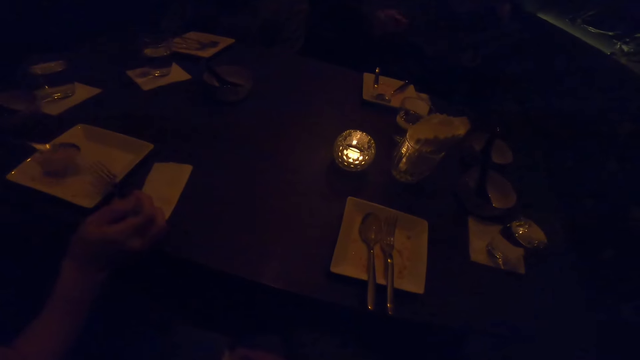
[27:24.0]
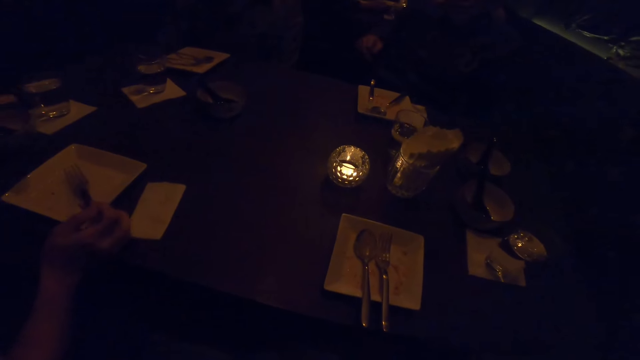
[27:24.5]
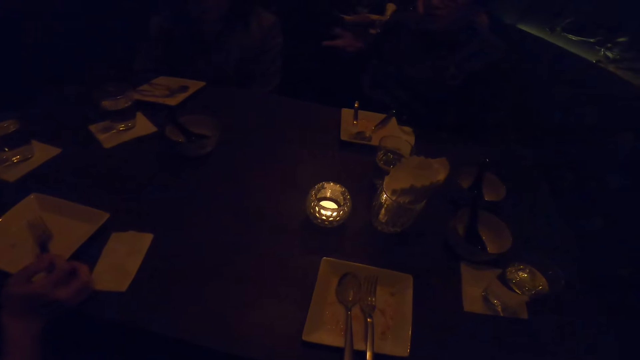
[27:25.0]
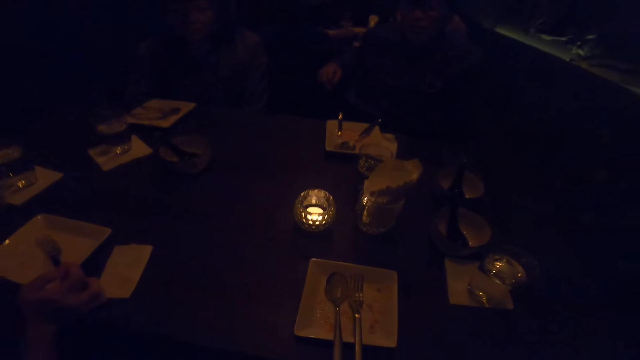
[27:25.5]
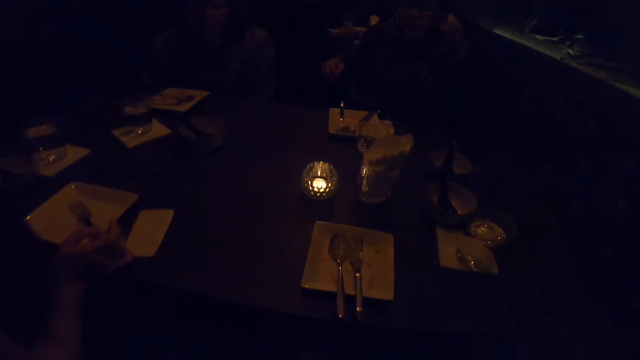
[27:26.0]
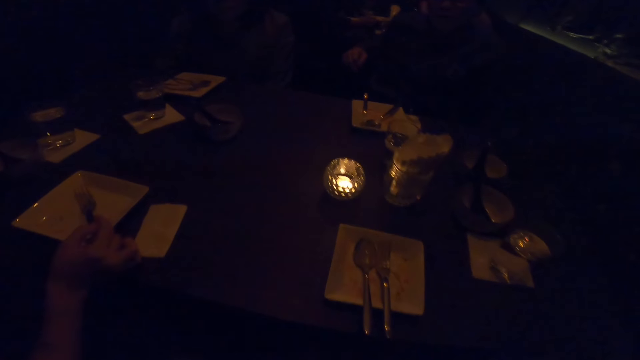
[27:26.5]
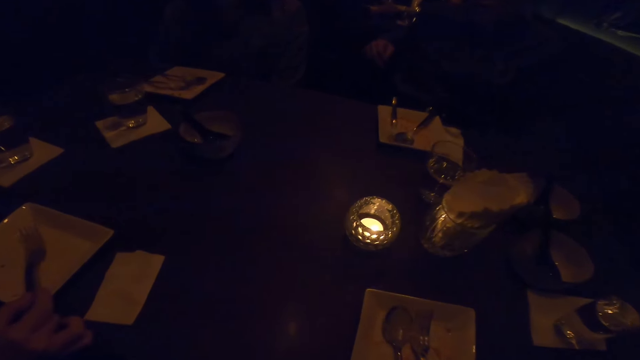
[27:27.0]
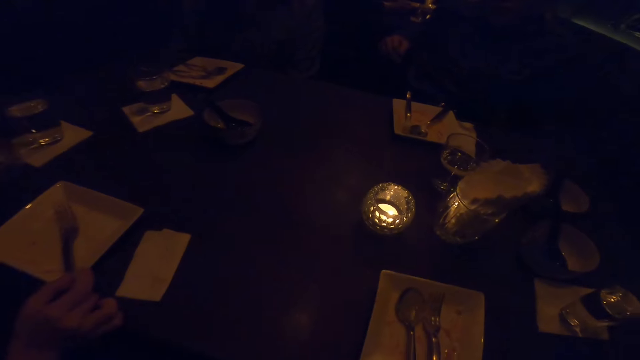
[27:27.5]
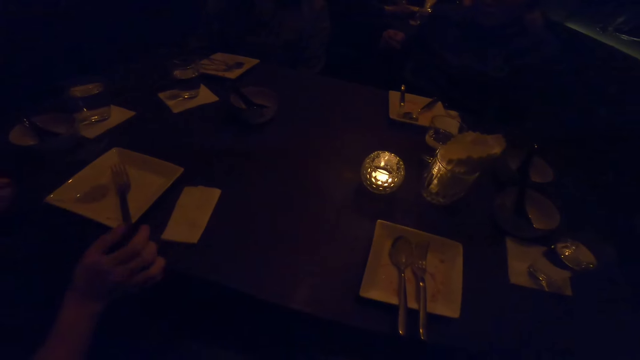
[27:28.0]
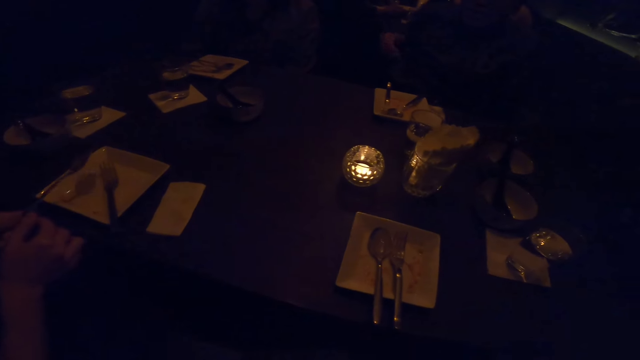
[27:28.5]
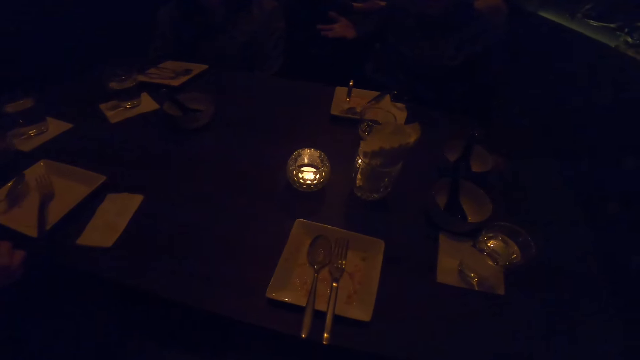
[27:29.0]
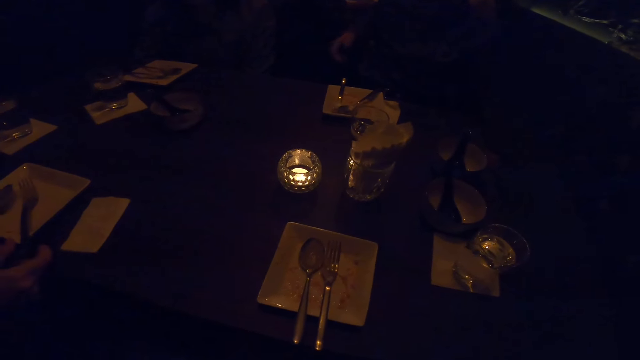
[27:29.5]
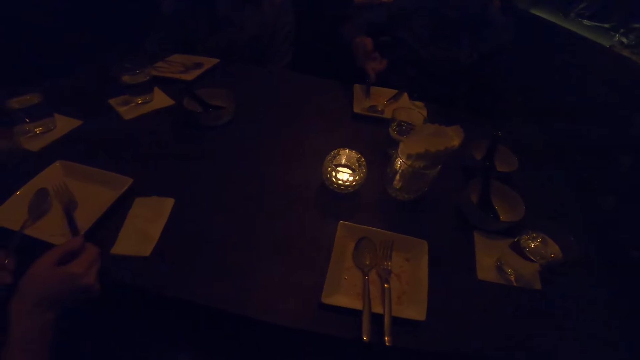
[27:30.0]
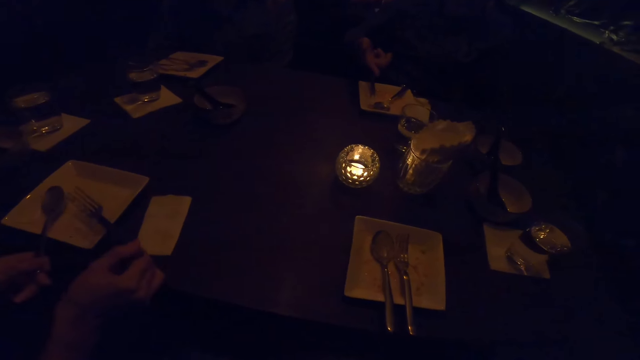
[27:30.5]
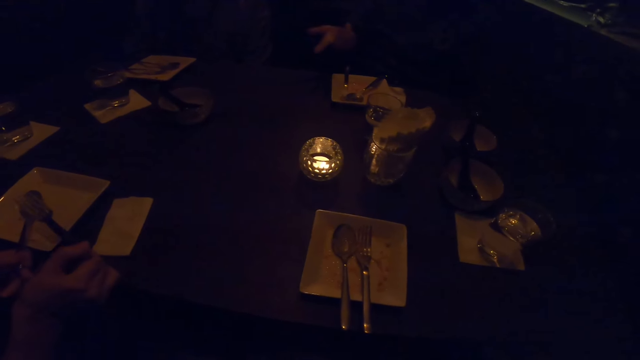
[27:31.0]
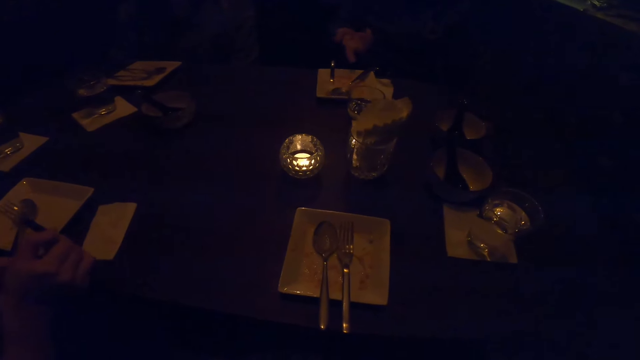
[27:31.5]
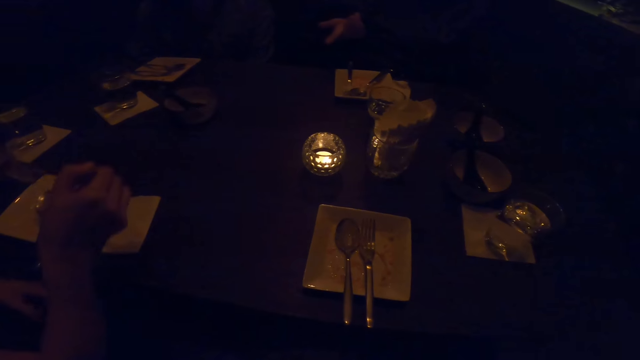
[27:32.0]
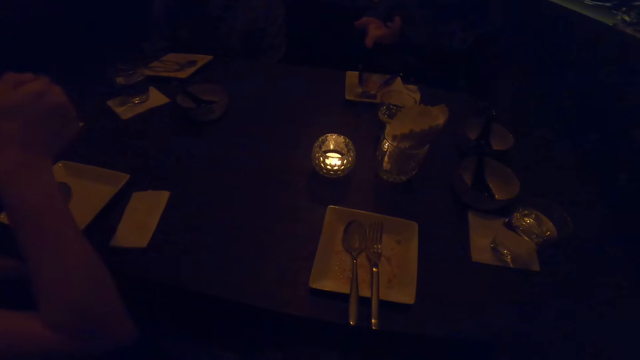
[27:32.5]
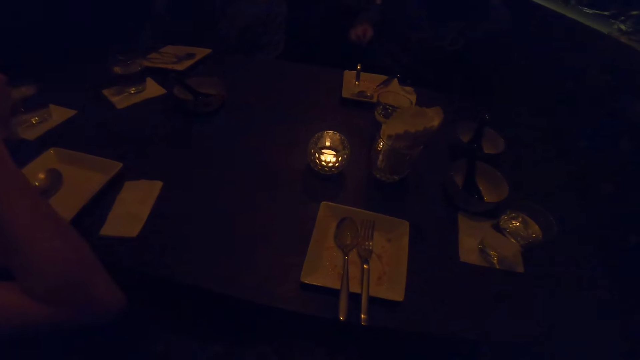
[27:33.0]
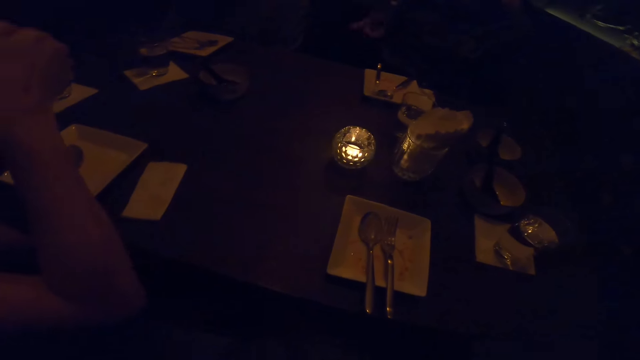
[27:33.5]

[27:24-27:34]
The camera wearer interacts with a man, a woman, another man and another man in the room. Another woman drops the spoon in her left hand into the plate on the table. A person points at the plate. The second woman eats food from the plate on the table with the fork in her right hand.

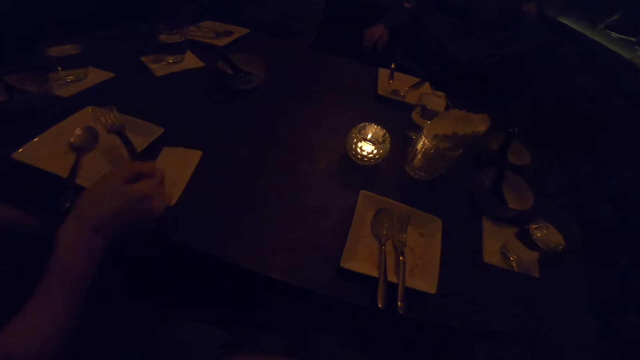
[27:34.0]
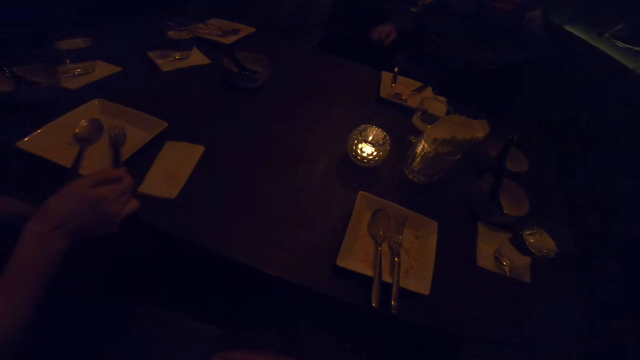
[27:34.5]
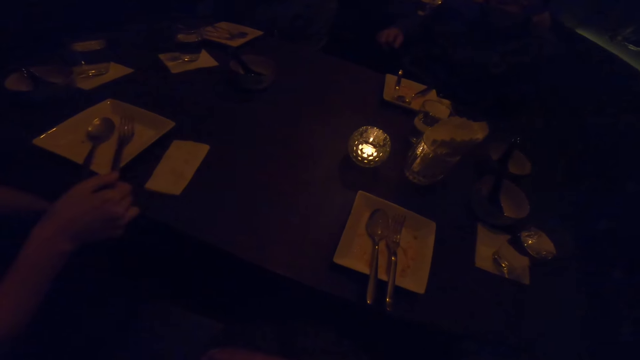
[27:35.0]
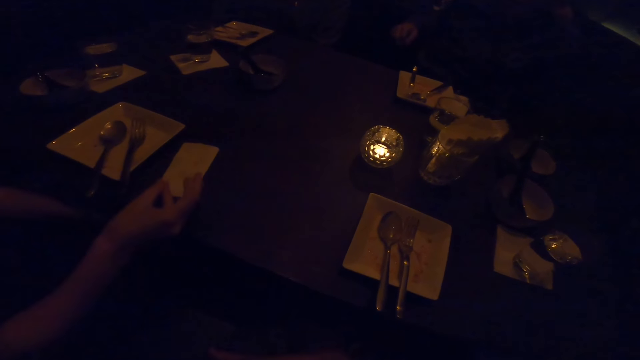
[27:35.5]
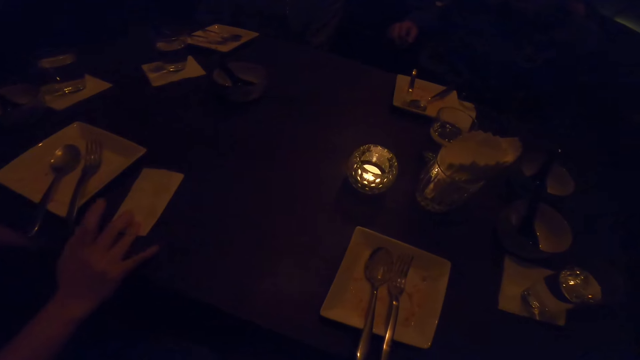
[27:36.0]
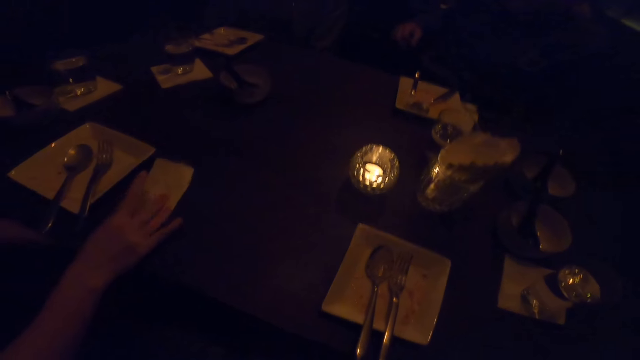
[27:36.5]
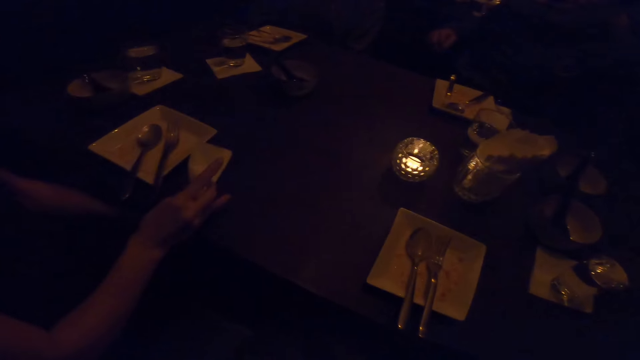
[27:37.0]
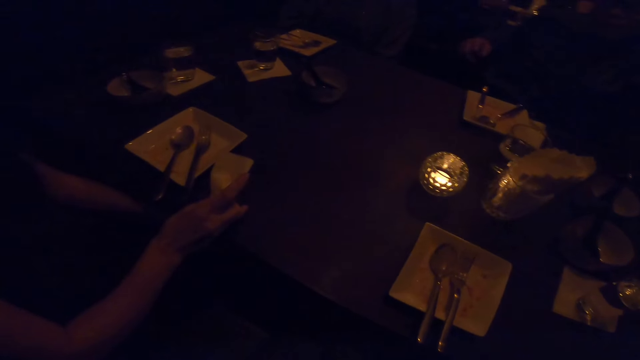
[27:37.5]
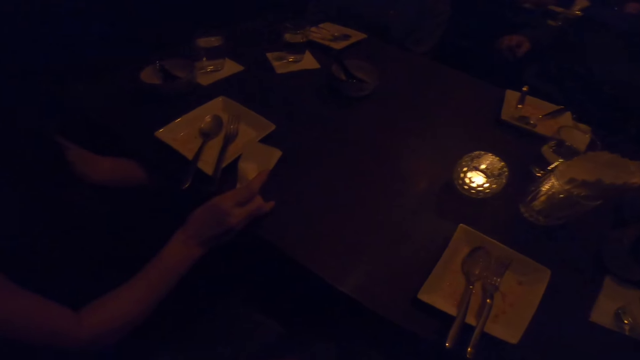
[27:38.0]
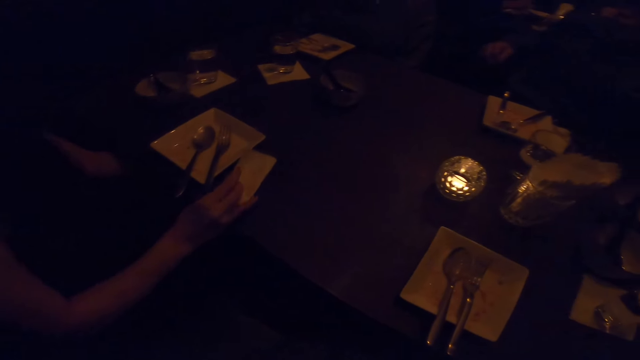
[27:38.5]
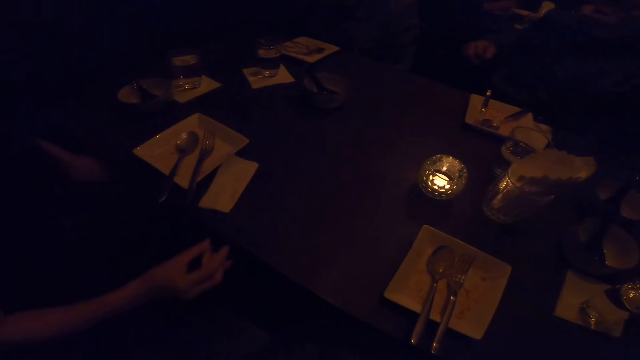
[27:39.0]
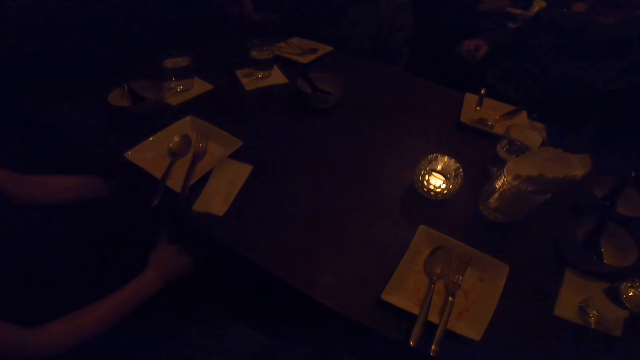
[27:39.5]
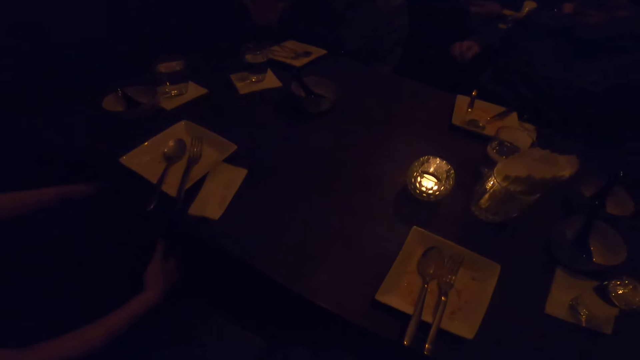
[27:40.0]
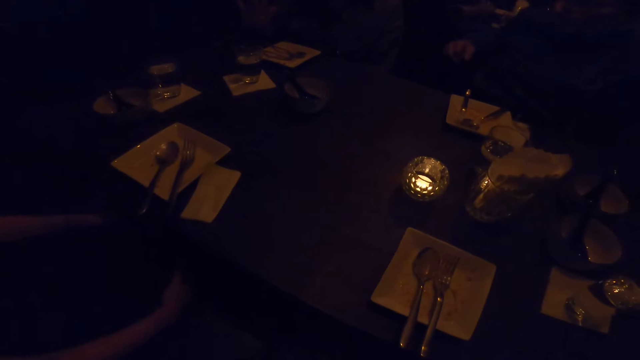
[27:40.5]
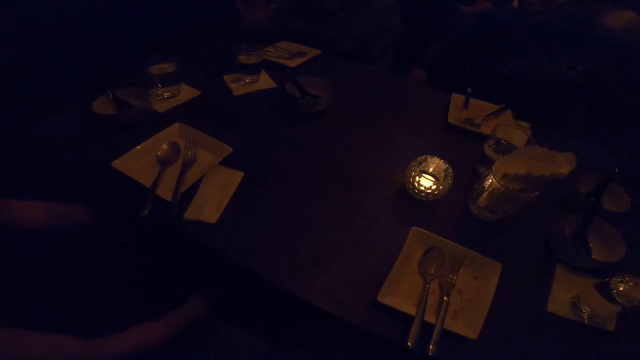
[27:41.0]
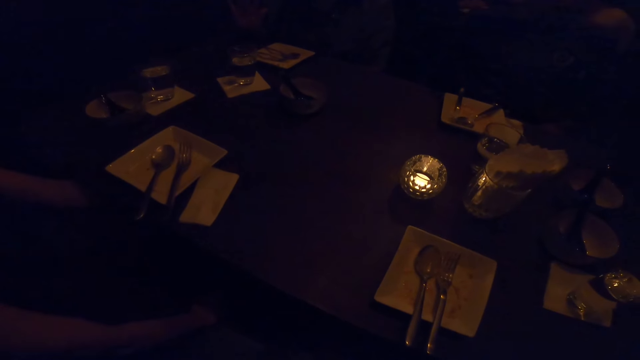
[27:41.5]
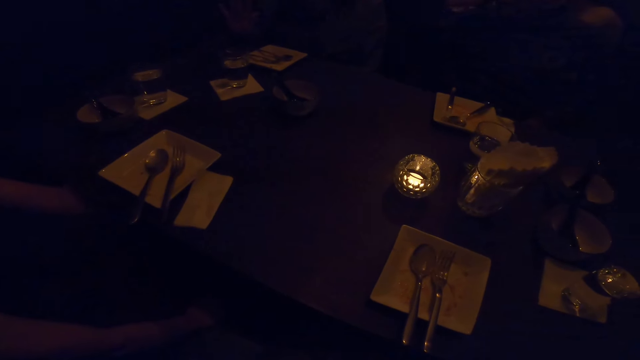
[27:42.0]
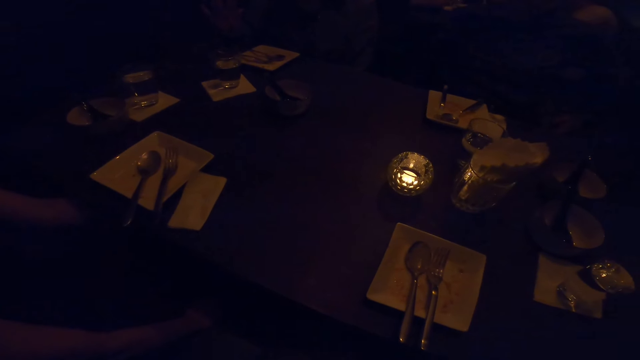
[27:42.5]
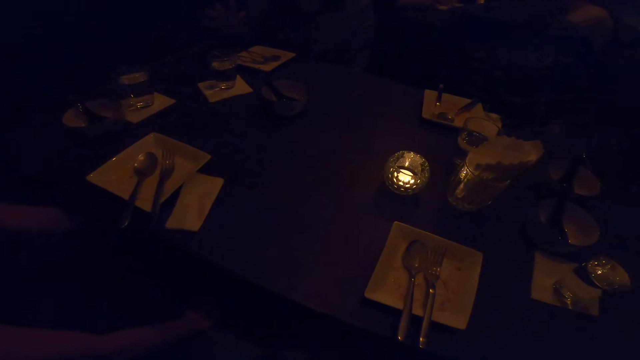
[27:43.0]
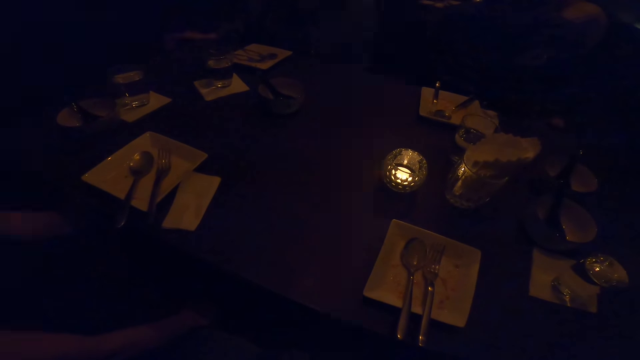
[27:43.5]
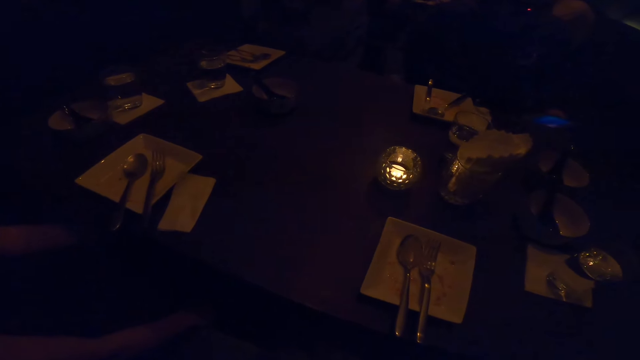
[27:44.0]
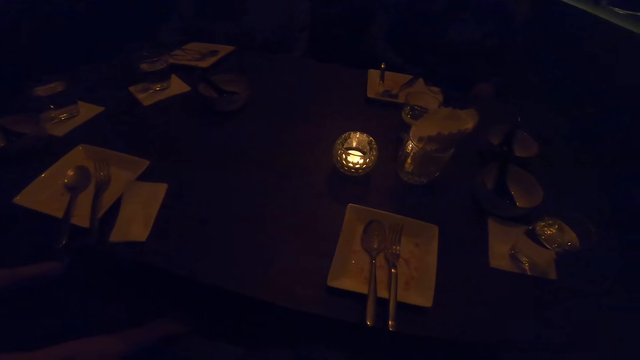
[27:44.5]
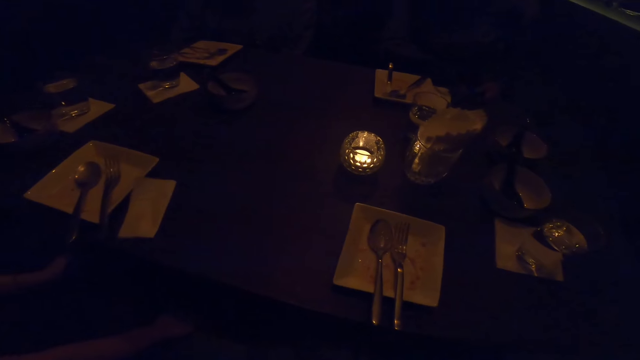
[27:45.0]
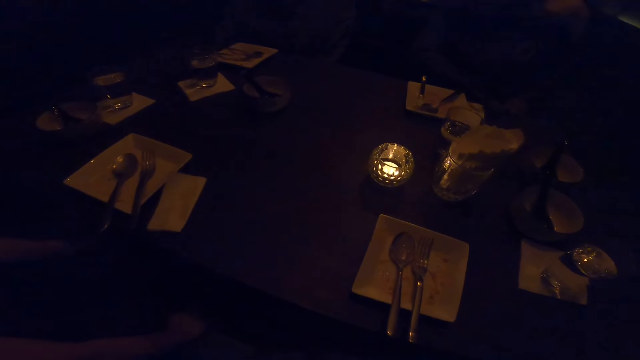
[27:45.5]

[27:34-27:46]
A woman drops the fork in her right hand into the plate on the table. The camera wearer picks up the serviette. The woman holds a piece of tissue paper on the table with her right hand. The woman takes her right hand off the piece of tissue paper on the table. The woman talks.
